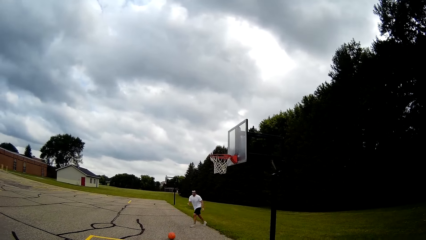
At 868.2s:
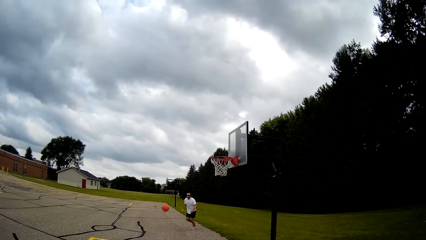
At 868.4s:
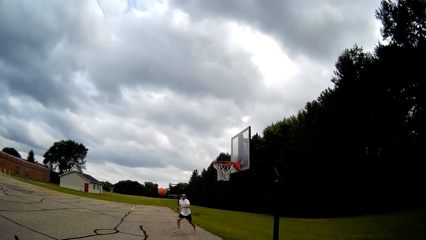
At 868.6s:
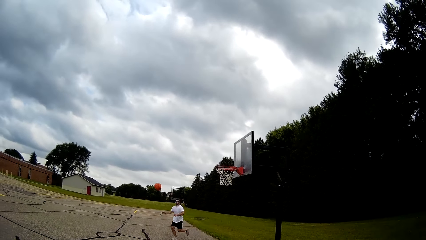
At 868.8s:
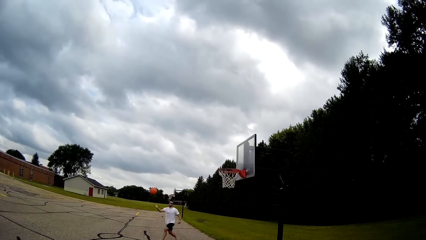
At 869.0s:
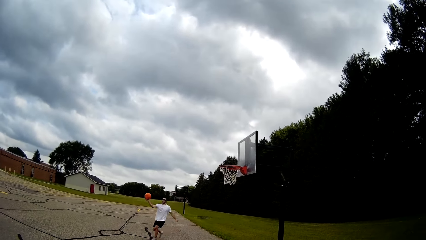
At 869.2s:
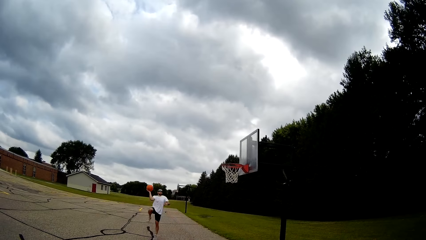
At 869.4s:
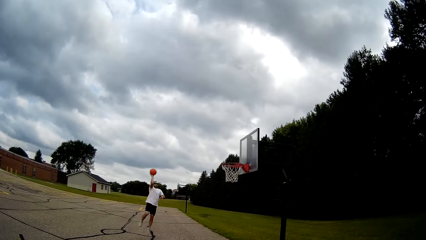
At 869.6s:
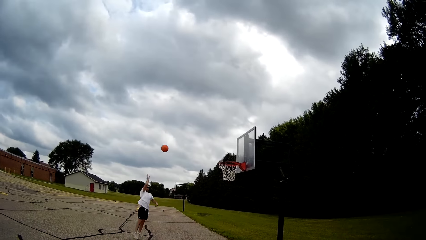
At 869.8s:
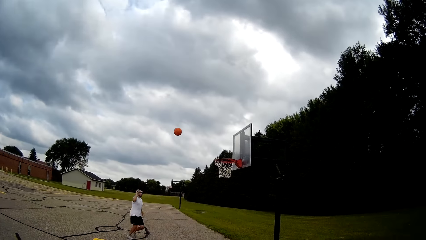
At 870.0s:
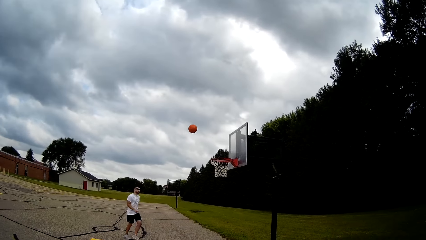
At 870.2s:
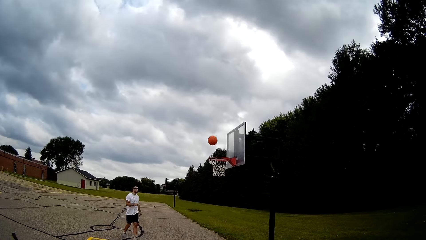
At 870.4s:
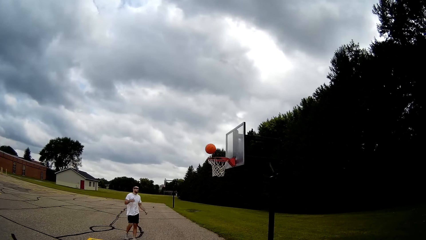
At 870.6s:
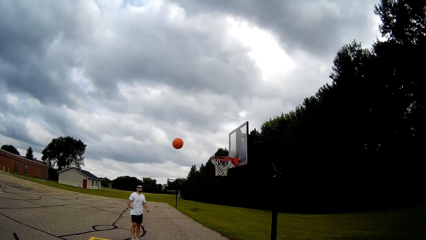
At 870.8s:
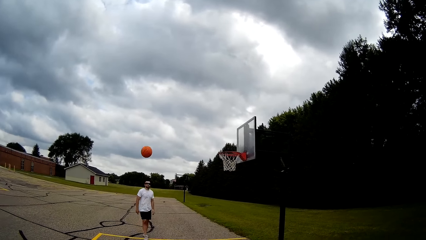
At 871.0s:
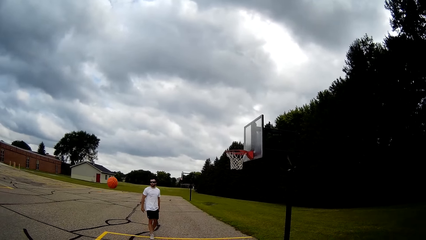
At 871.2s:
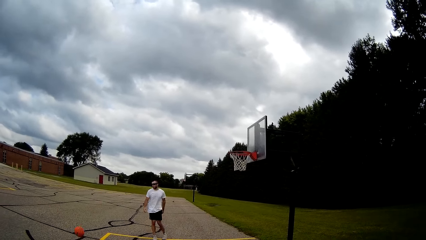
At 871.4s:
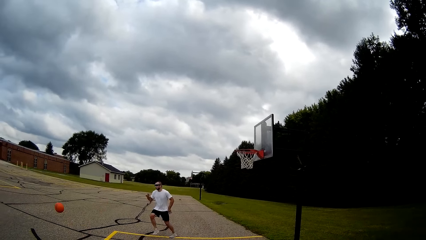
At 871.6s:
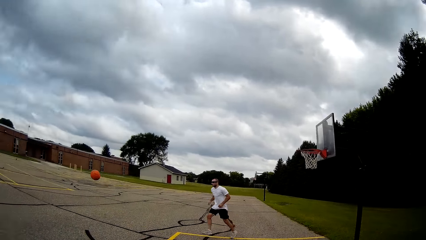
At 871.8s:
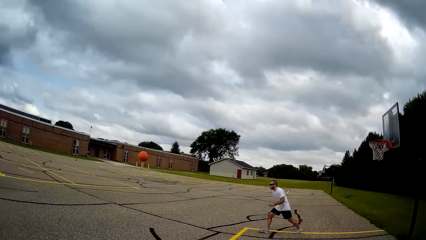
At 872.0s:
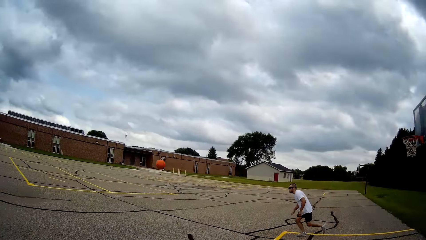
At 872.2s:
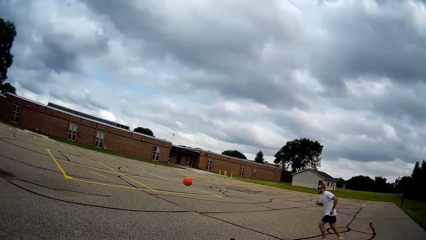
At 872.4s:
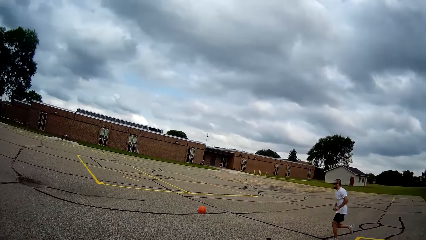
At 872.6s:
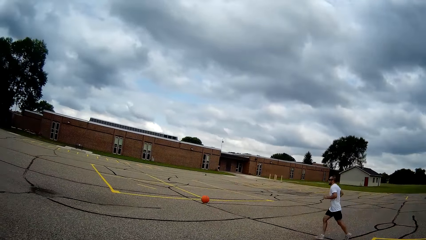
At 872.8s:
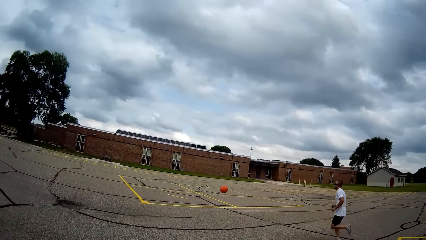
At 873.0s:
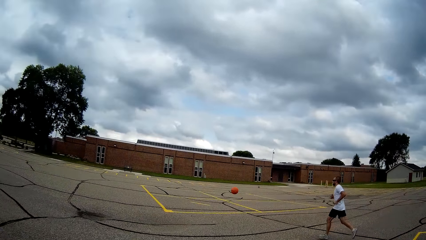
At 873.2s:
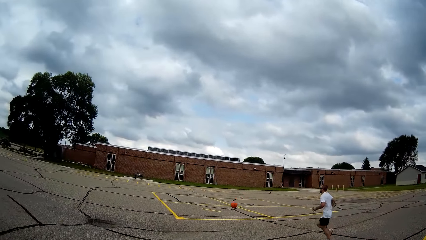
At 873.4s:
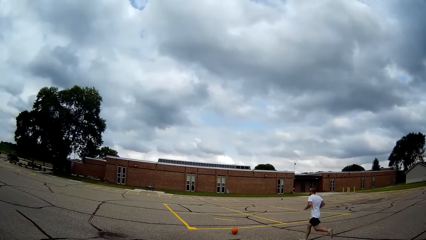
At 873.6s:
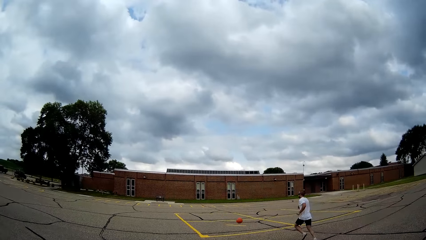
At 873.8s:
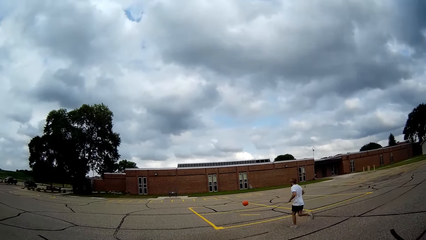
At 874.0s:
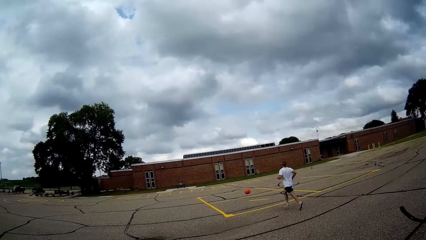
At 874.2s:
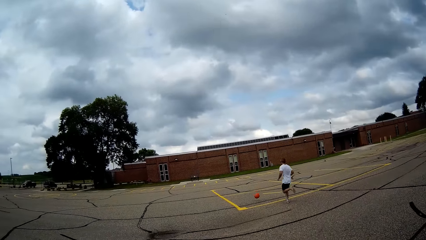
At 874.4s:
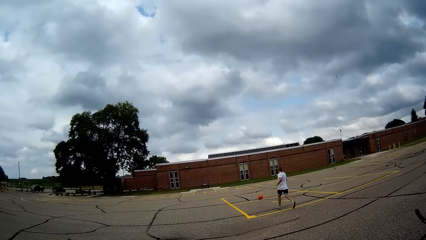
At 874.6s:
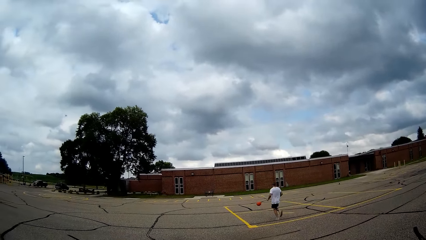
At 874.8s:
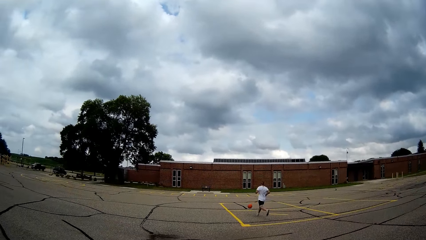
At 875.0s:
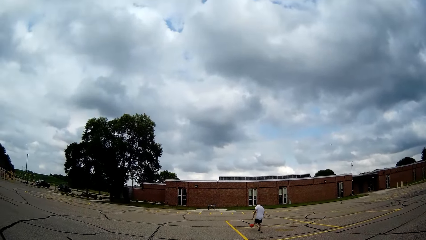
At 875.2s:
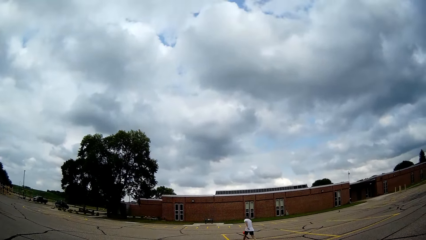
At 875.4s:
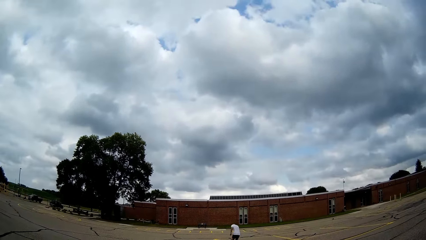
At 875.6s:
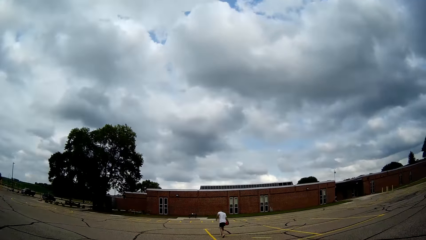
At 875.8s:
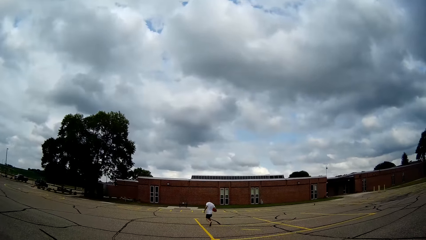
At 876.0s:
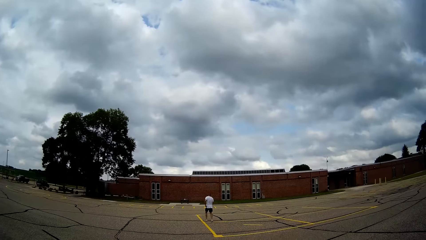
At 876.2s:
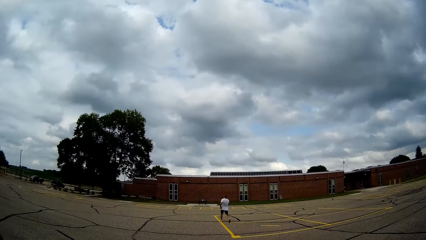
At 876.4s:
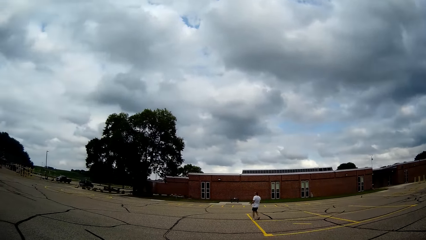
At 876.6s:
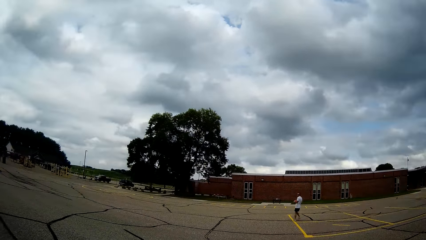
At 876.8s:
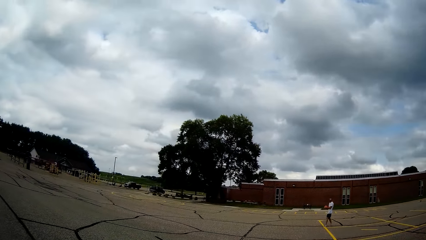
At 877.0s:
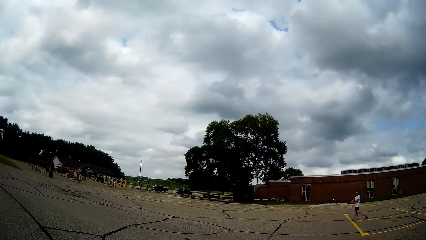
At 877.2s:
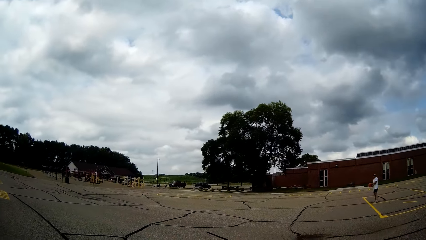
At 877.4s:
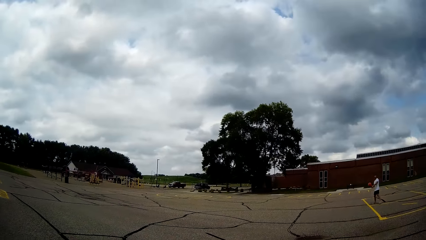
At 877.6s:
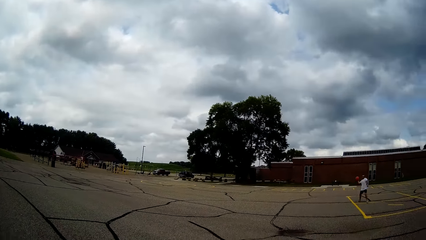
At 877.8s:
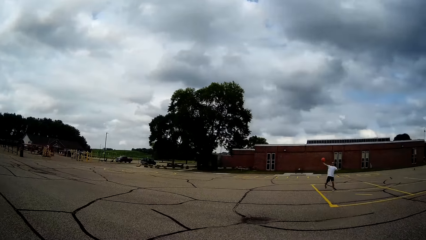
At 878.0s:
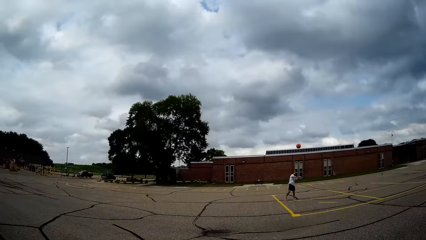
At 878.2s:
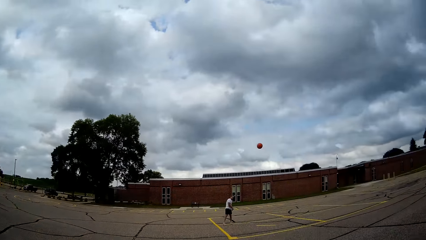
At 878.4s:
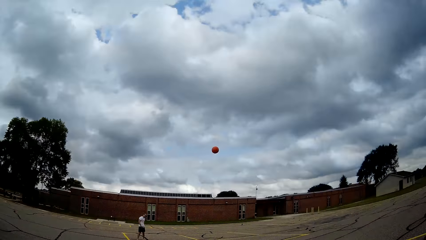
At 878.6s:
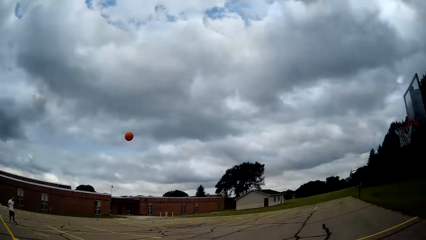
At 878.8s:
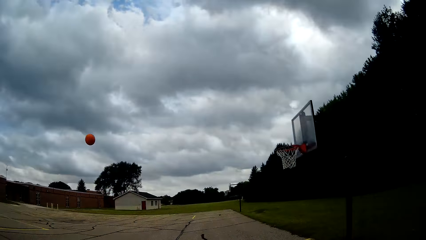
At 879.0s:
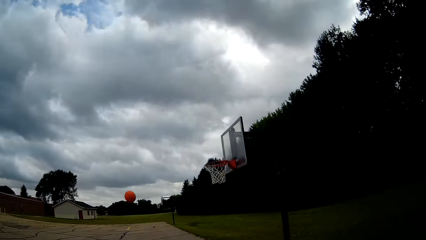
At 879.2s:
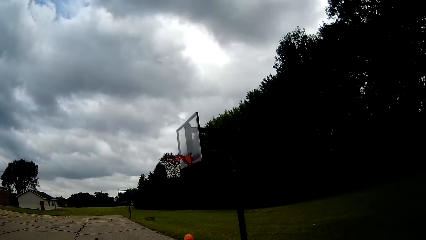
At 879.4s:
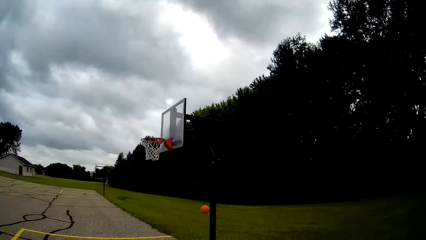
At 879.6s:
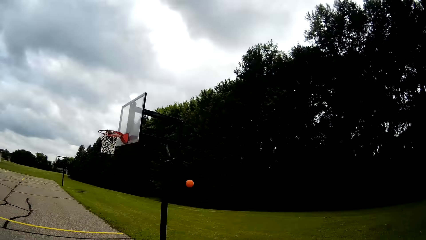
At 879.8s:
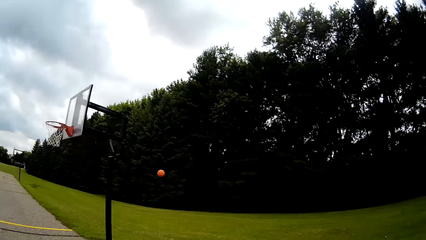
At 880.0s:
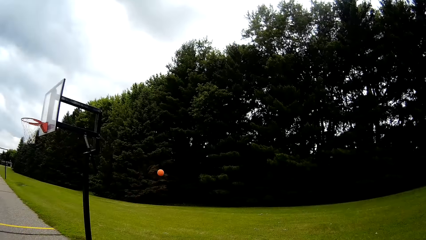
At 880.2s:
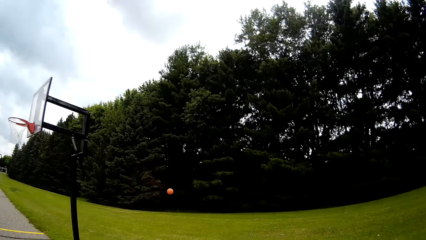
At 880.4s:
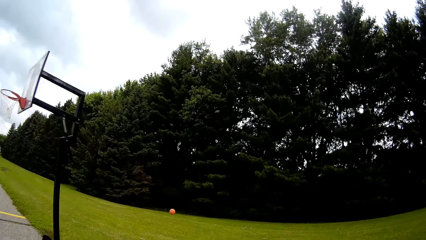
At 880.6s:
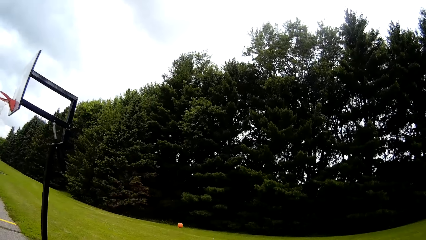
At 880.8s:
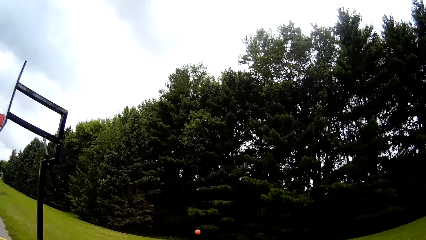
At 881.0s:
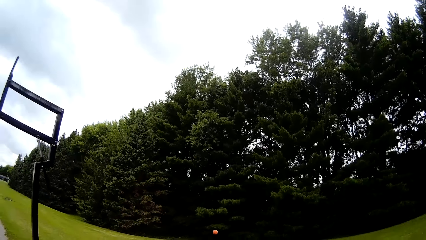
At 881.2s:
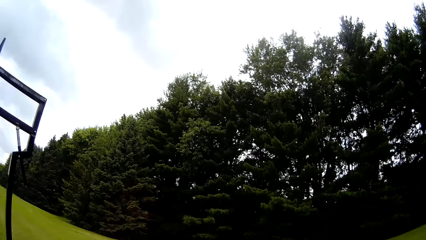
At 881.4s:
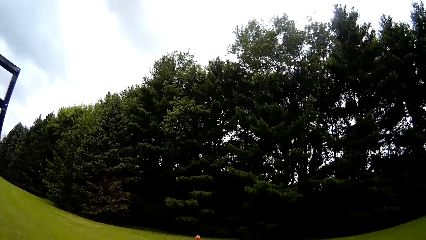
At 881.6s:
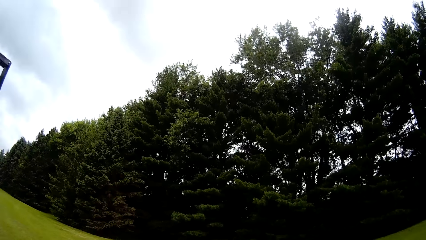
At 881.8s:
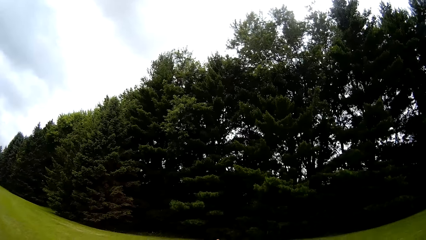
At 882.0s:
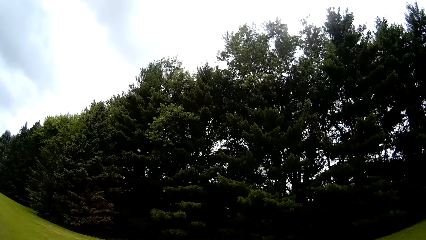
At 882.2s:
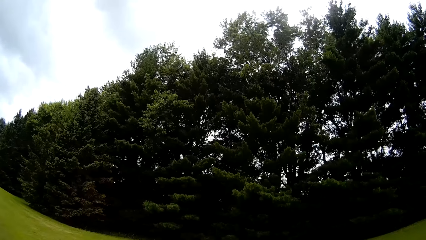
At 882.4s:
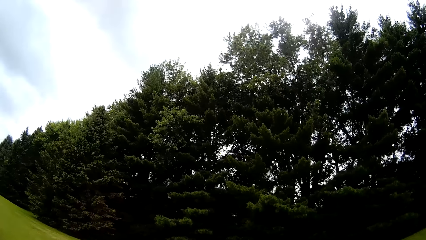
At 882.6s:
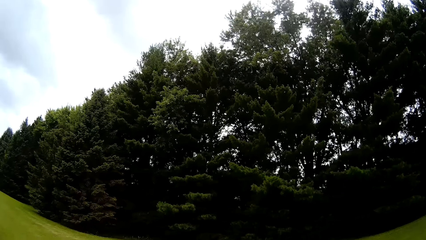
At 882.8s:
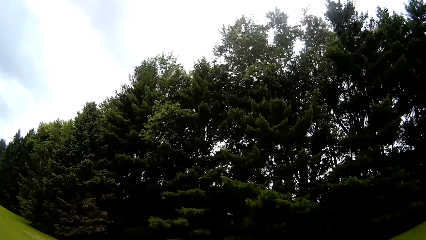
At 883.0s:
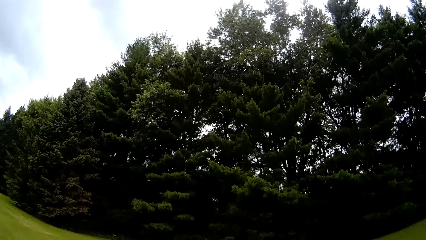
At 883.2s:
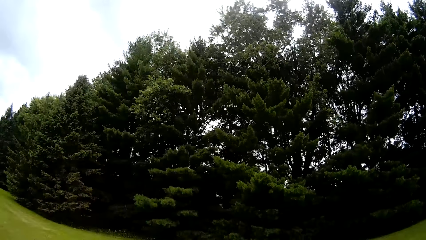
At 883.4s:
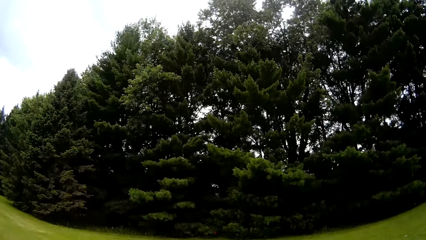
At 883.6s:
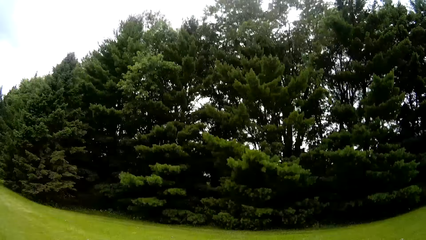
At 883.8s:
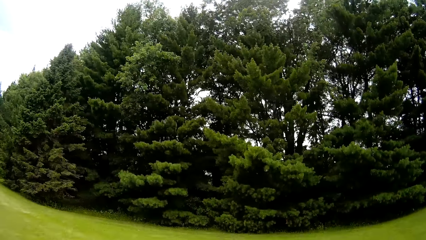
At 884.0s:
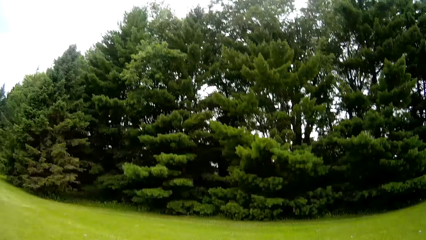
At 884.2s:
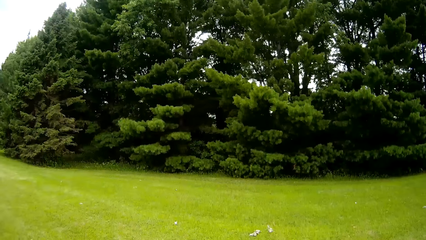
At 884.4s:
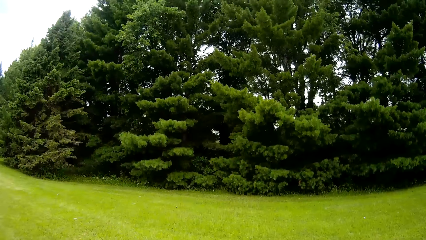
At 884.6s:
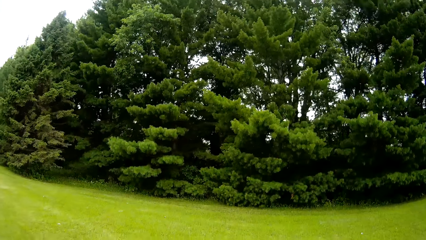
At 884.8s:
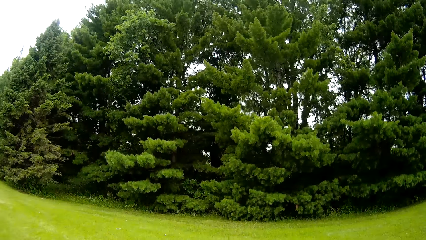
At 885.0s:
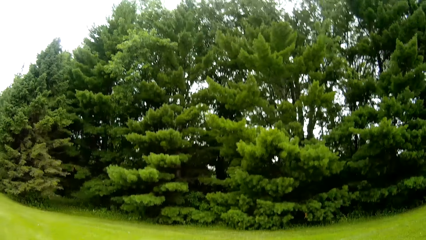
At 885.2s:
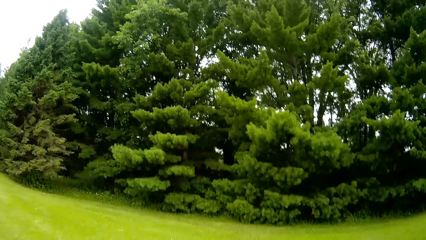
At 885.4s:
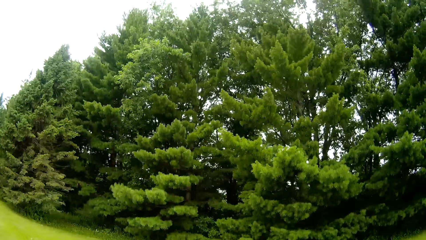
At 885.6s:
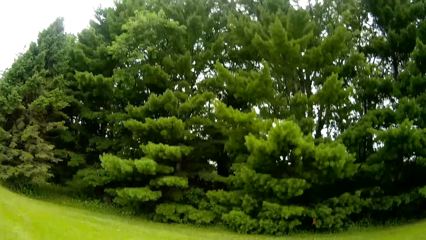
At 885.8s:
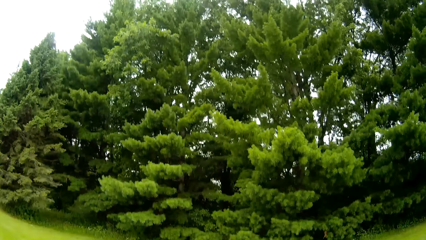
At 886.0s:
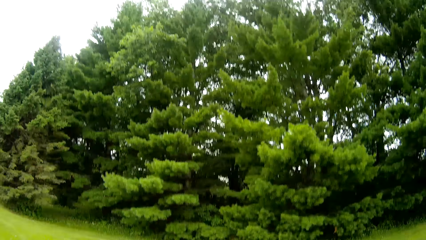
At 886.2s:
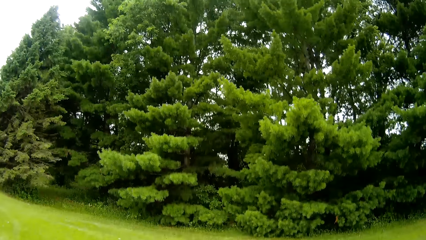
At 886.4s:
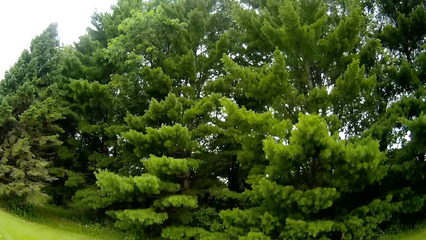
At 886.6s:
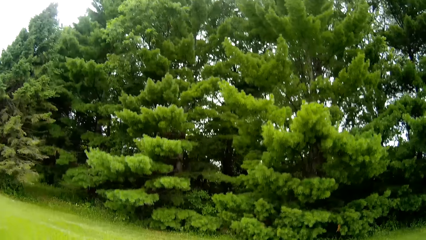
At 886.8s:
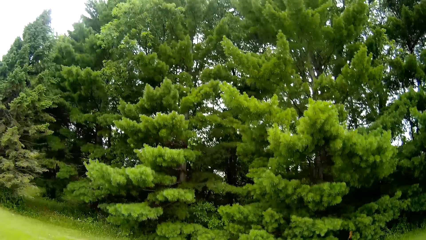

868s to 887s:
A man chases after the basketball. The man catches the basketball. The man throws the basketball at the hoop. The man chases after the basketball. The man picks up the basketball. The man throws the basketball on the grass. The camera wearer chases after the basketball on the lawn. They walk towards the ball.
